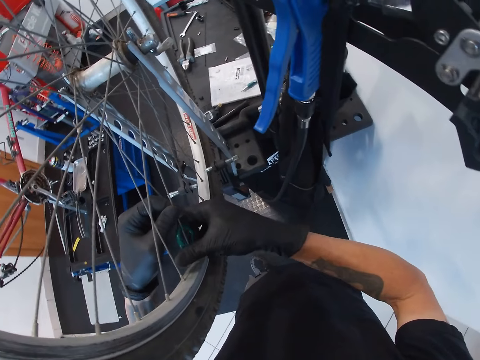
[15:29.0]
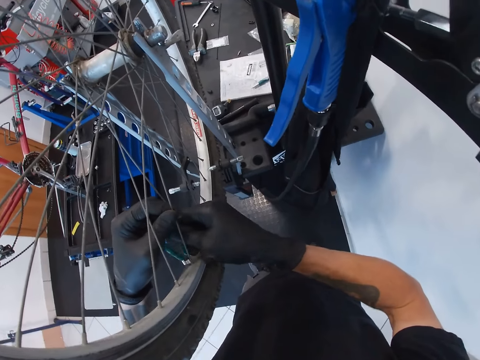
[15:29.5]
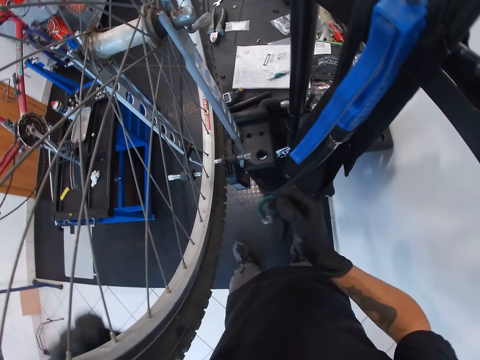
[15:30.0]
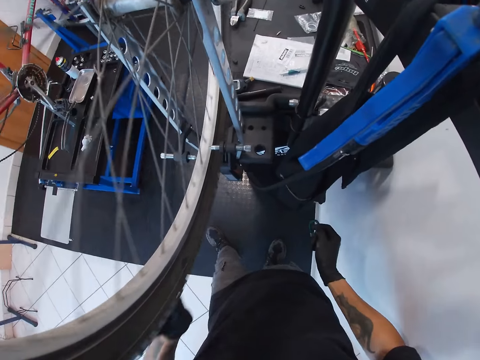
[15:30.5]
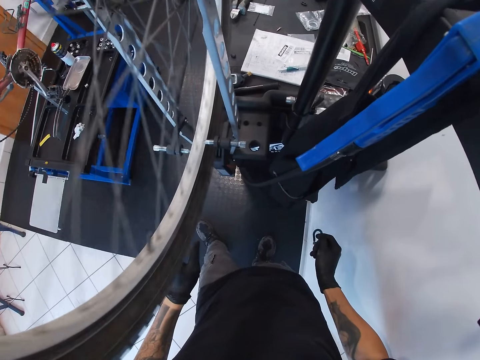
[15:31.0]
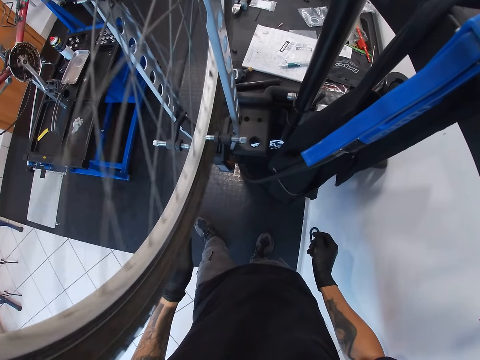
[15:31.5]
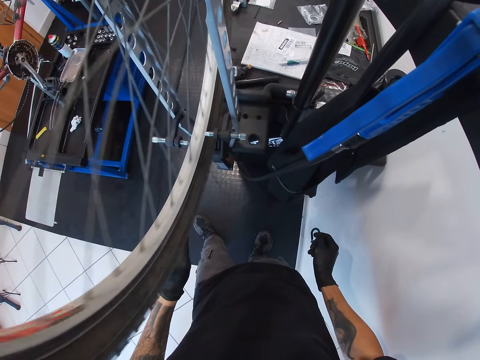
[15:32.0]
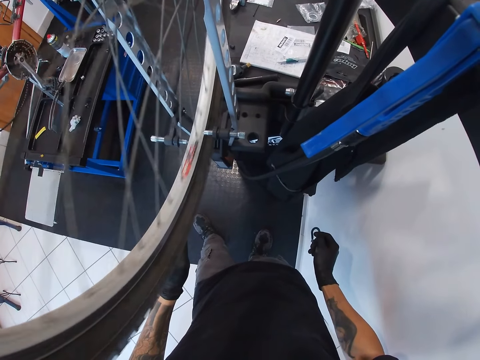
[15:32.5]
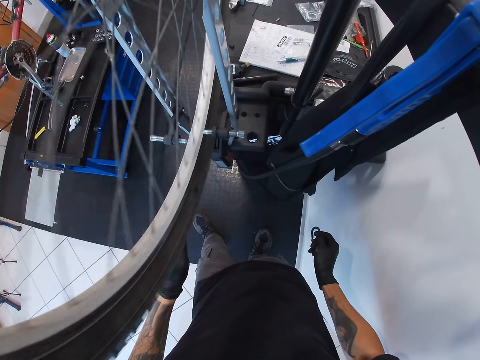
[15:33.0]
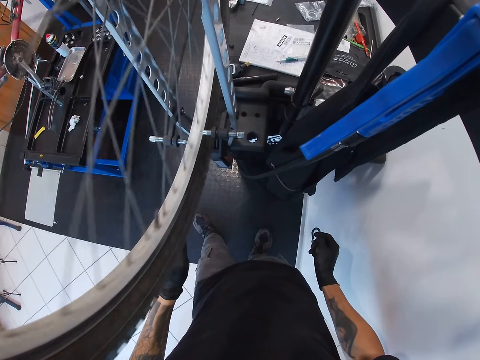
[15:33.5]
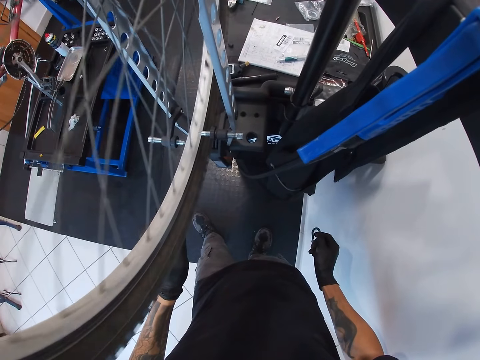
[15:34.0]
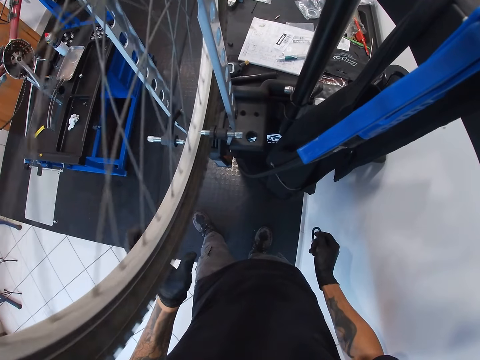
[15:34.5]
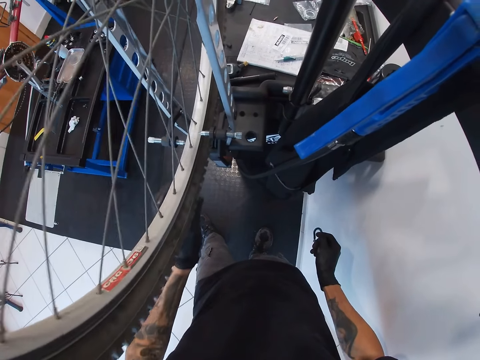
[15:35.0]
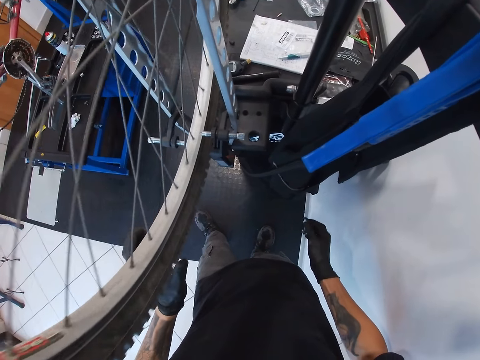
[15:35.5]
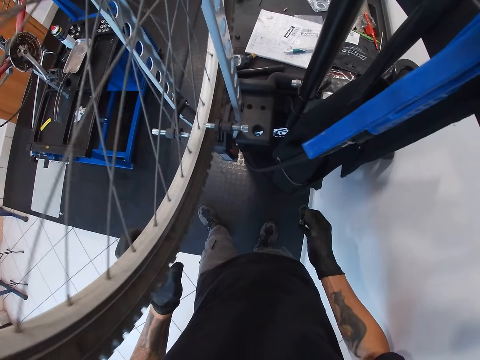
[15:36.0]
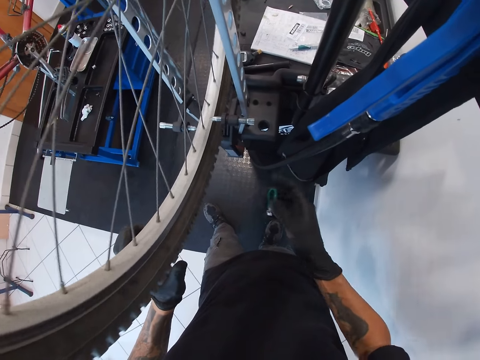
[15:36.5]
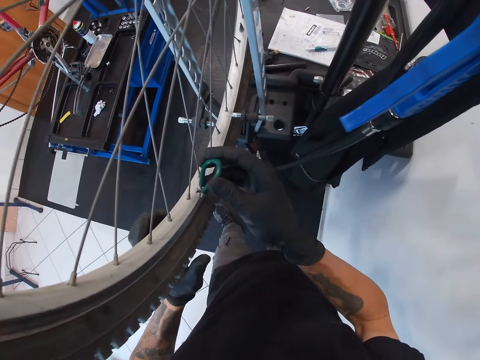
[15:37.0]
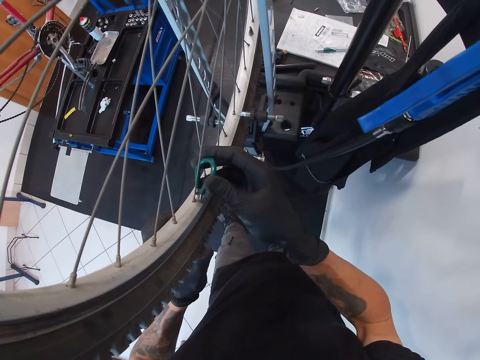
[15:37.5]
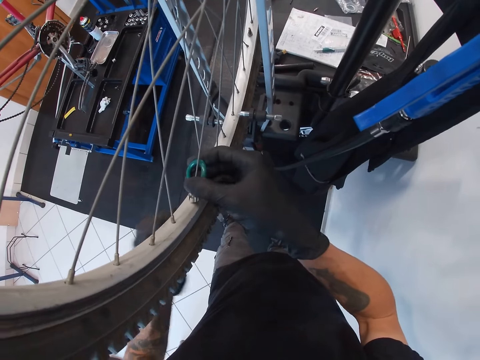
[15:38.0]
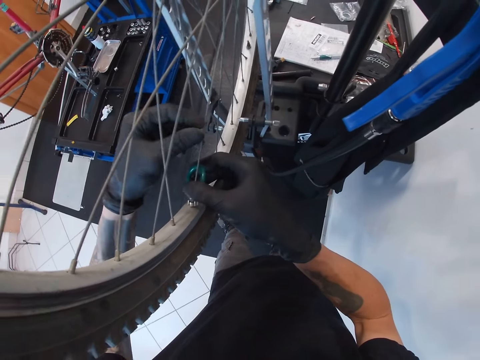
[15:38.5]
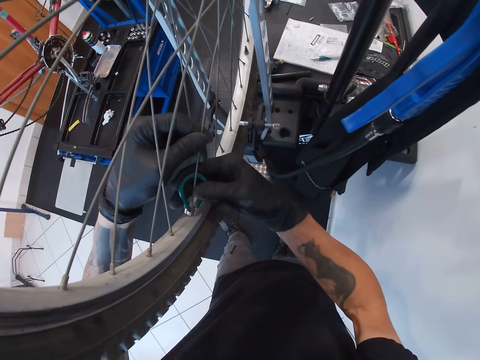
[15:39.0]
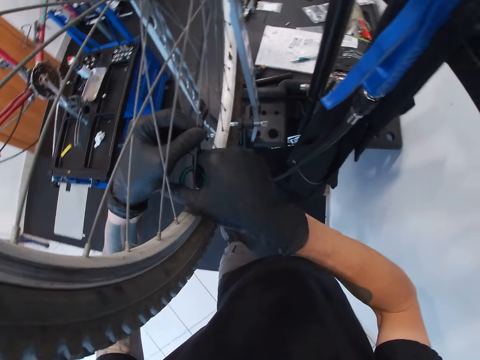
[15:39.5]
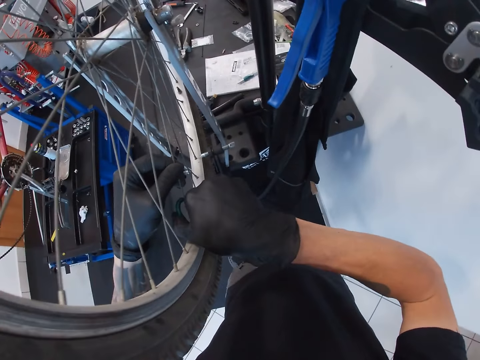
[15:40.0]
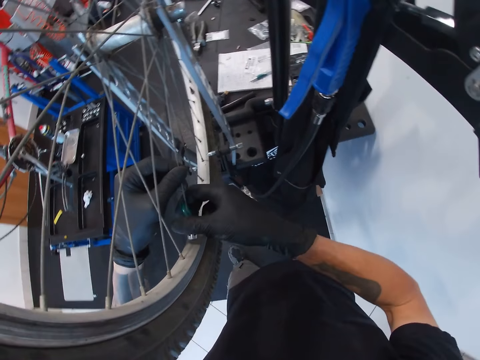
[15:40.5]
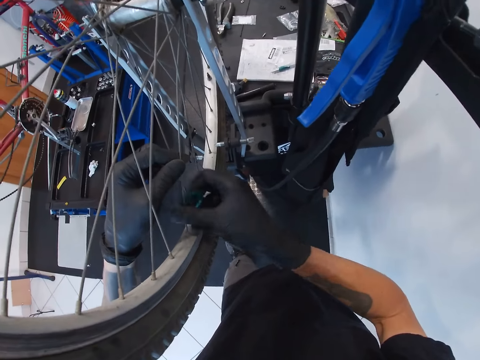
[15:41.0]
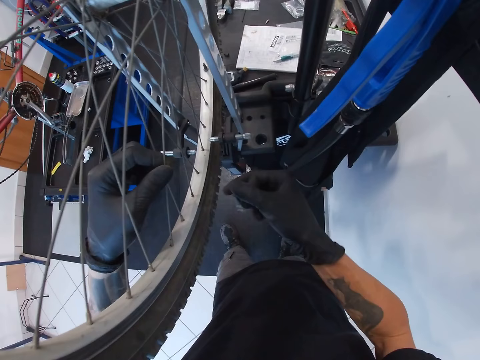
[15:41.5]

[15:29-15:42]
The camera wearer rolls the tyre of the bicycle with his left hand. He holds the spoke of the bicycle with his left hand. He tightens the bicycle spoke nipple with the spoke key in his right hand.

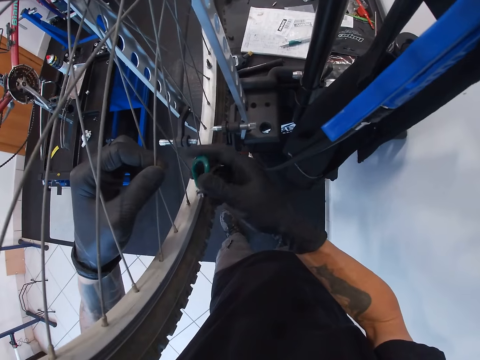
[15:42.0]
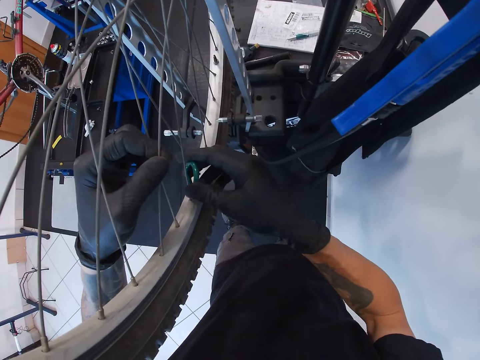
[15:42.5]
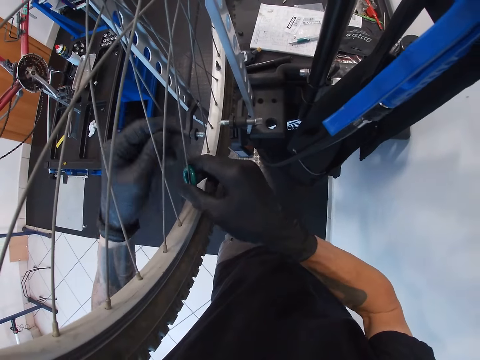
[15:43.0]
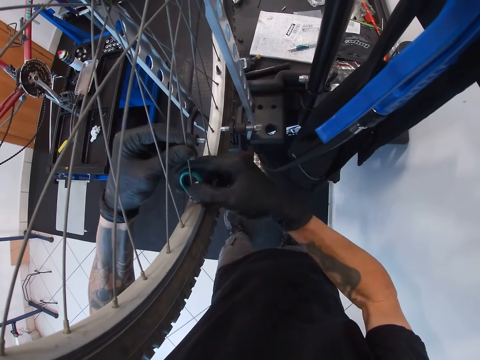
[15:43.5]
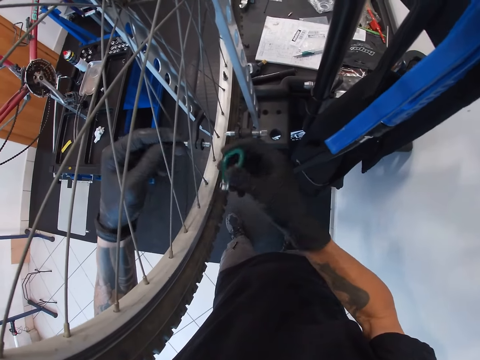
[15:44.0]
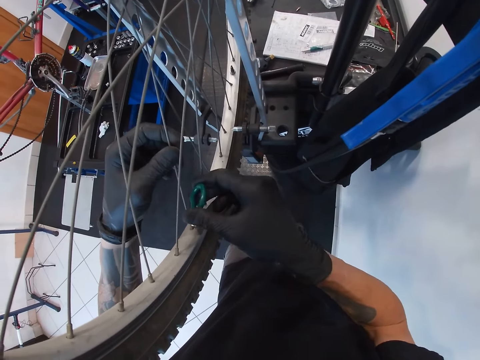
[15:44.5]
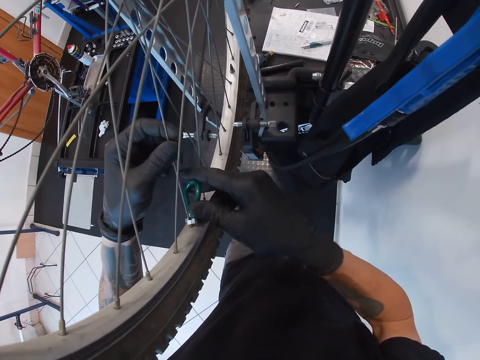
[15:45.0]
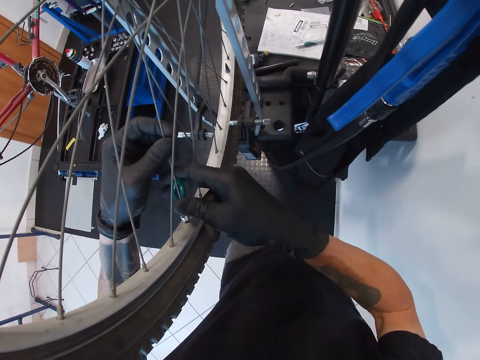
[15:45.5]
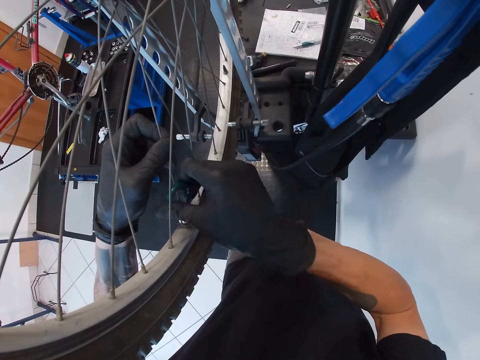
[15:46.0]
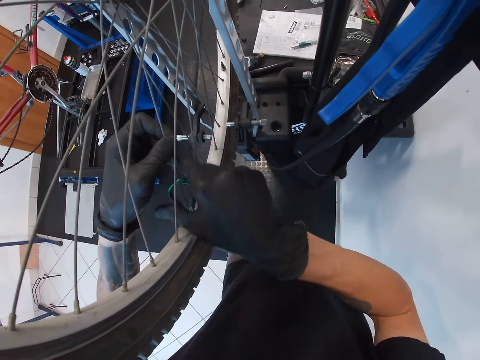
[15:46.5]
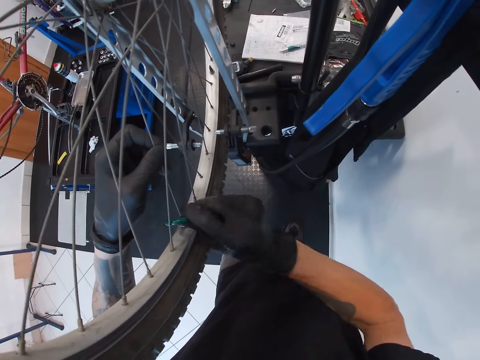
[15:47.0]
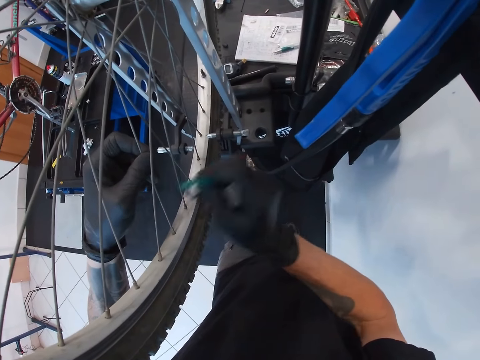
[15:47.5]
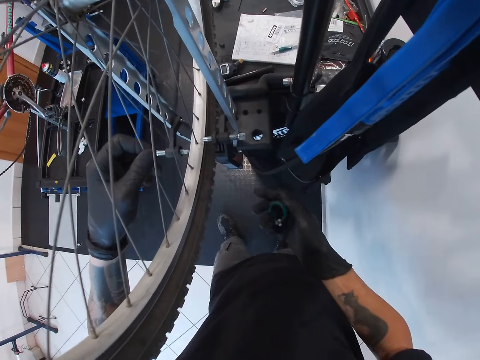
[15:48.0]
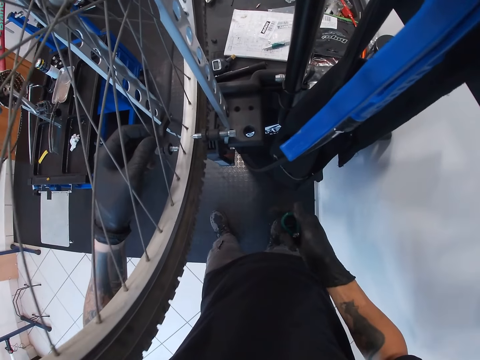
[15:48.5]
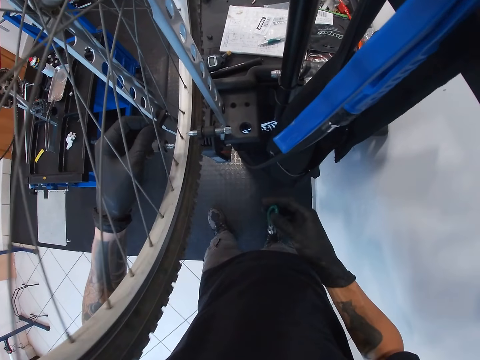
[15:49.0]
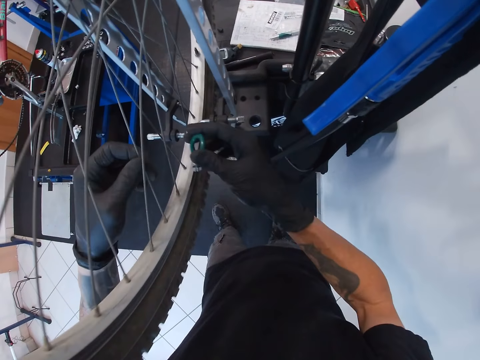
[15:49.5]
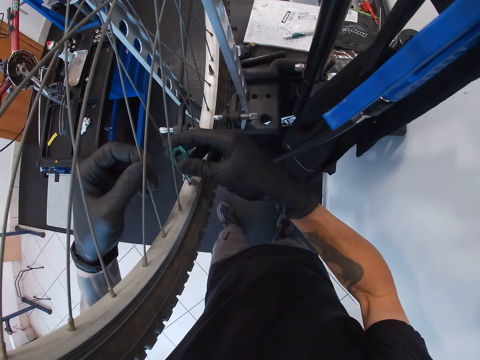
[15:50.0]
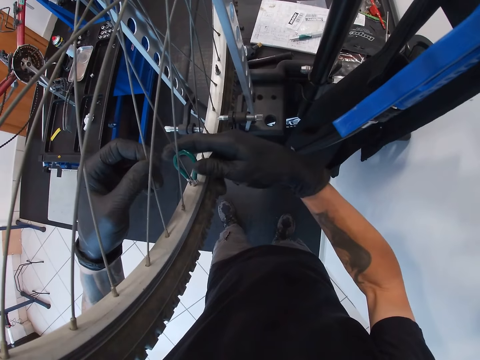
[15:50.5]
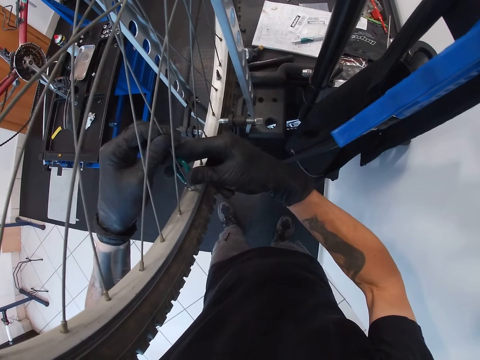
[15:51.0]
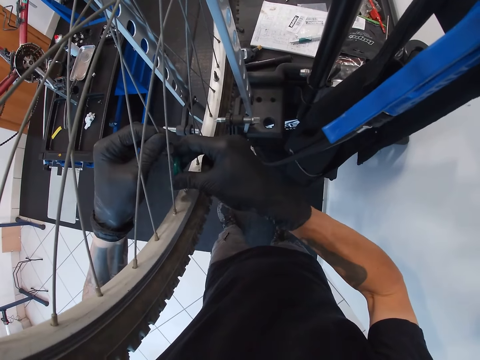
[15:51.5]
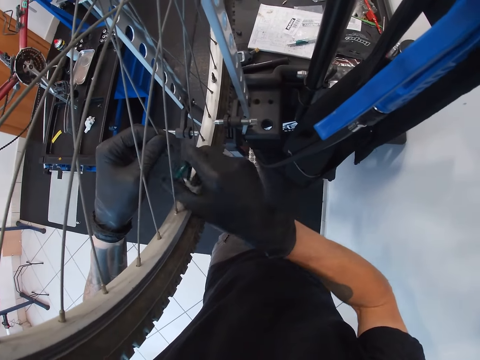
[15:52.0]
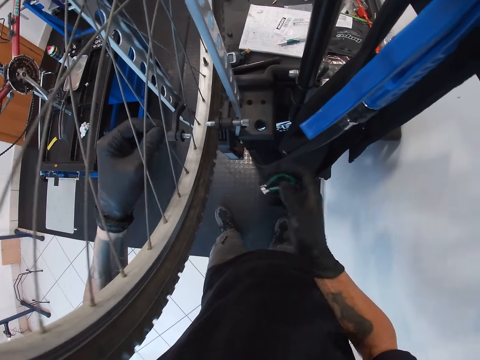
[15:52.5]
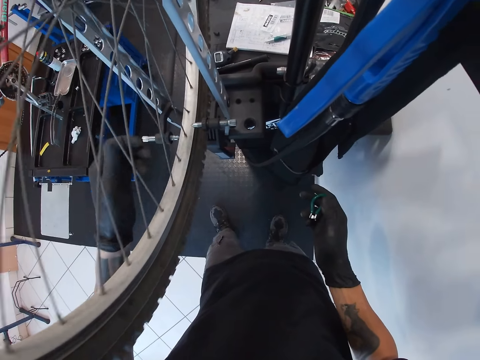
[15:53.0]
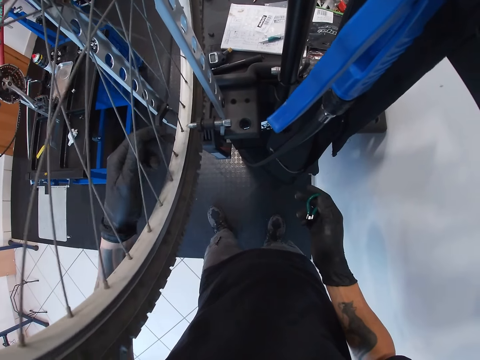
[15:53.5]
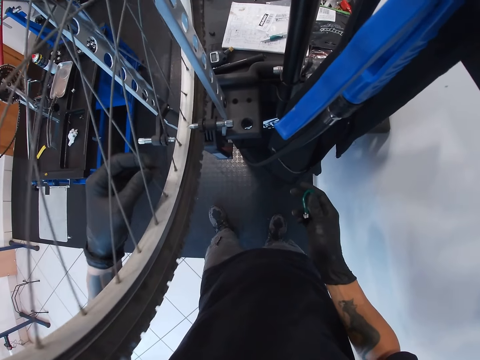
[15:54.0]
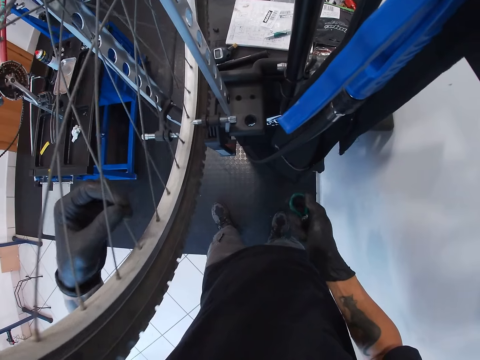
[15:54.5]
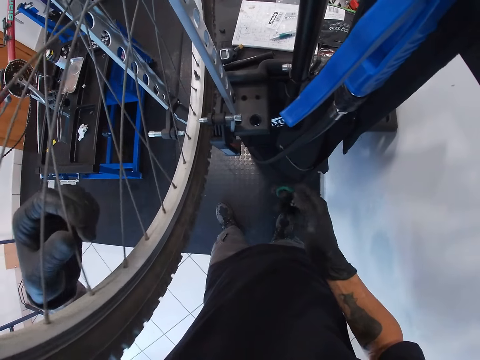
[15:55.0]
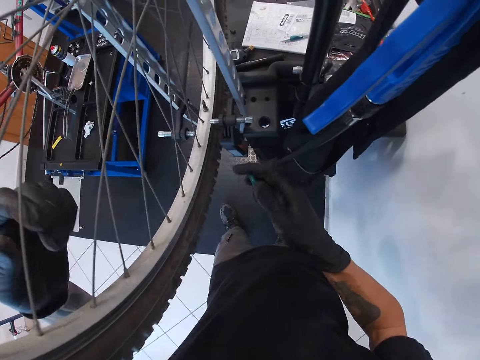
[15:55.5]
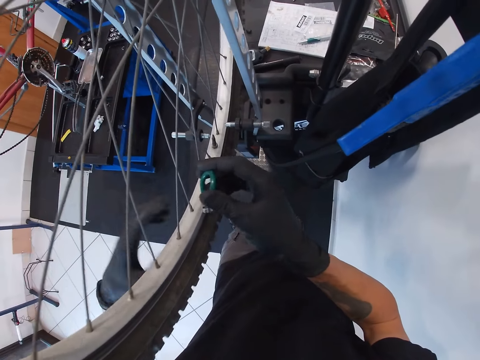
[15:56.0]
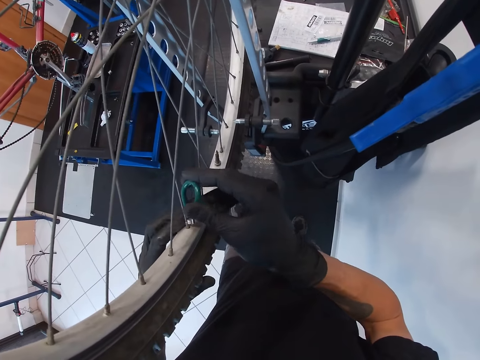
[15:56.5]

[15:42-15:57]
The camera wearer holds the spoke of the bicycle with his left hand. He tightens the bicycle spoke nipple with the spoke key in his right hand. He holds the spoke of the bicycle with his left hand. He tightens the bicycle spoke nipple with the spoke key in his right hand. He stares at the tire. He holds the spoke of the bicycle with his left hand. He tightens the bicycle spoke nipple with the spoke key in his right hand. He spins the tire.
